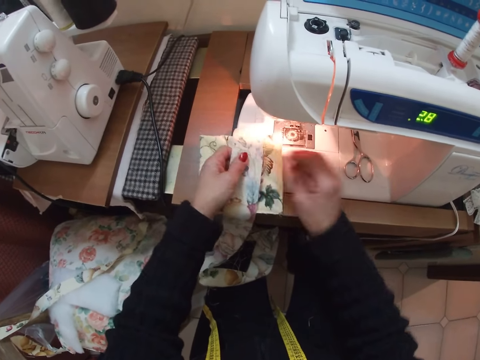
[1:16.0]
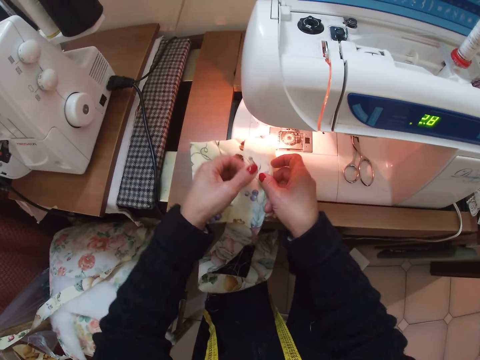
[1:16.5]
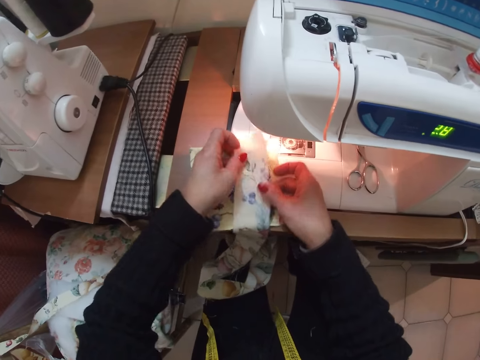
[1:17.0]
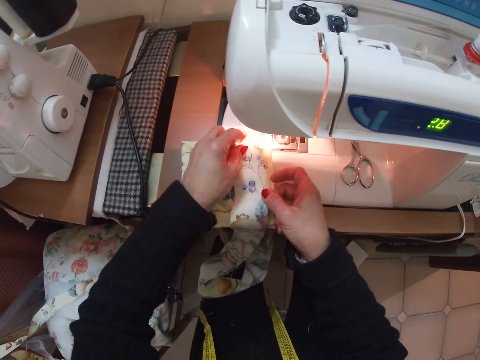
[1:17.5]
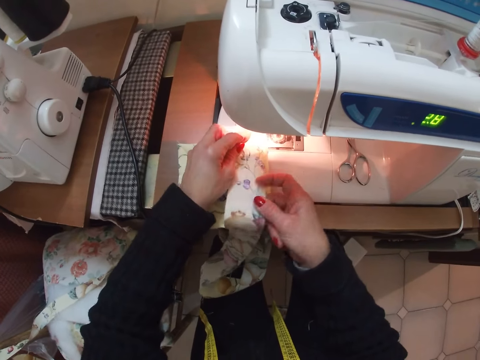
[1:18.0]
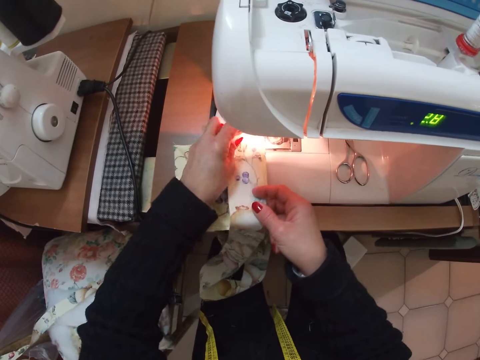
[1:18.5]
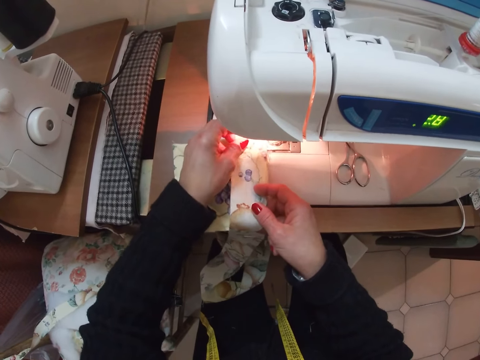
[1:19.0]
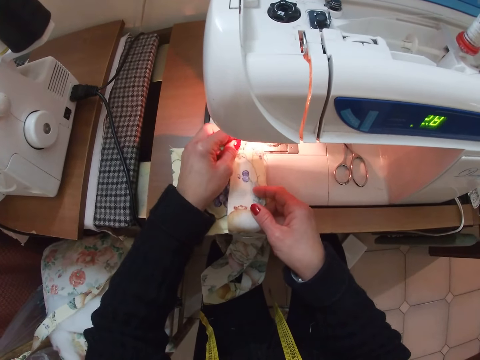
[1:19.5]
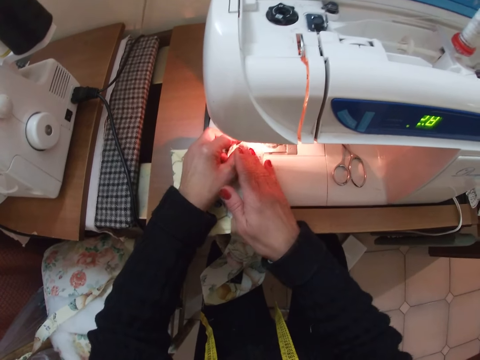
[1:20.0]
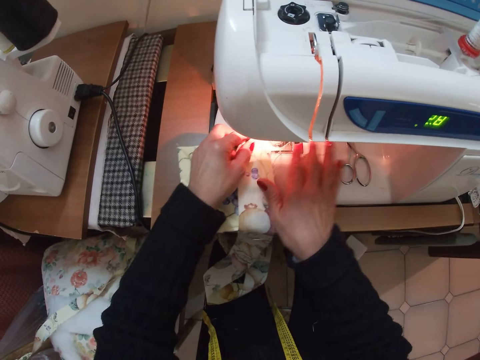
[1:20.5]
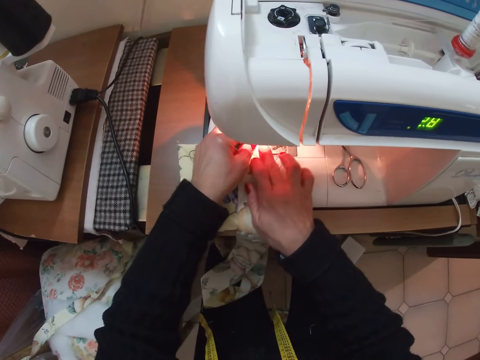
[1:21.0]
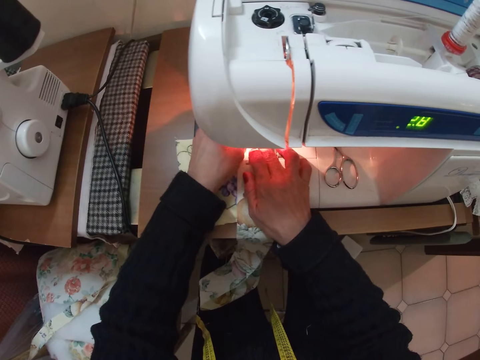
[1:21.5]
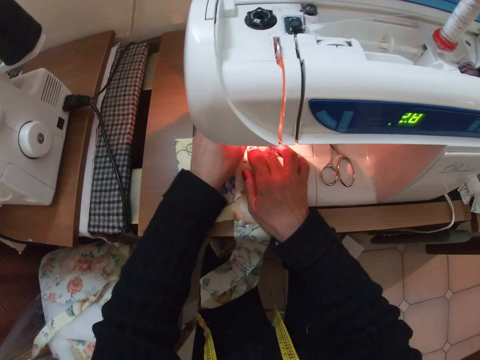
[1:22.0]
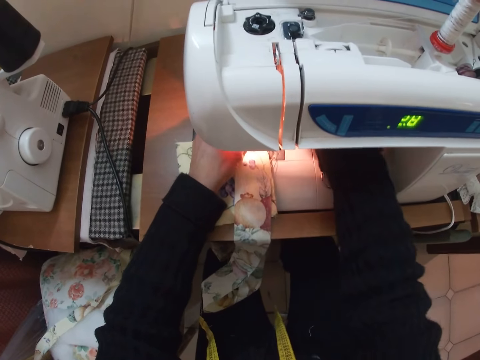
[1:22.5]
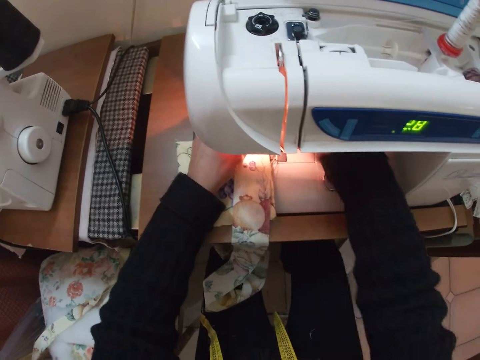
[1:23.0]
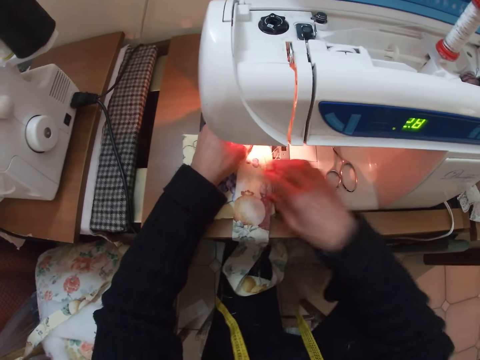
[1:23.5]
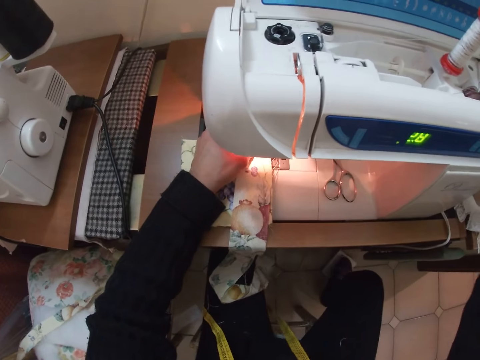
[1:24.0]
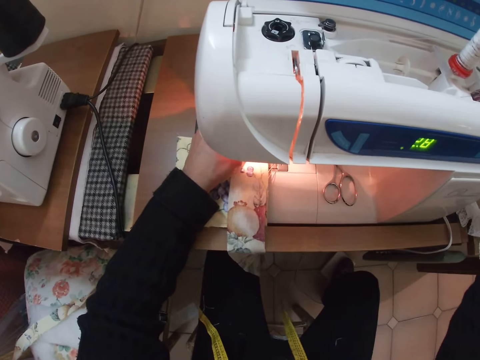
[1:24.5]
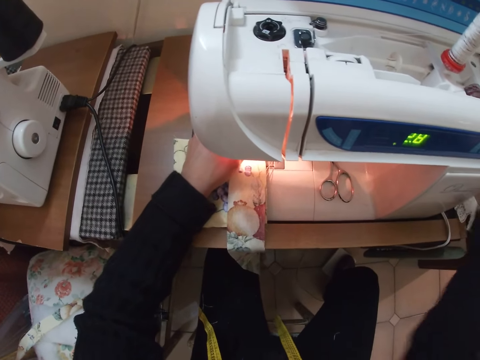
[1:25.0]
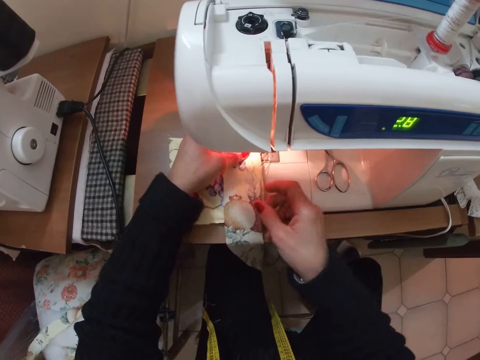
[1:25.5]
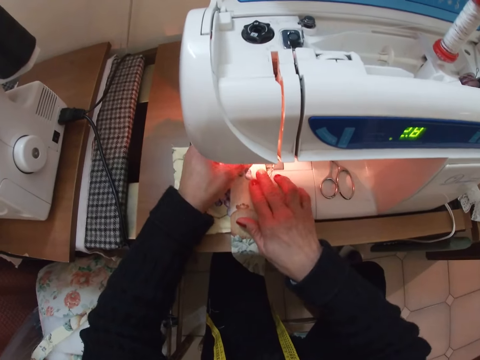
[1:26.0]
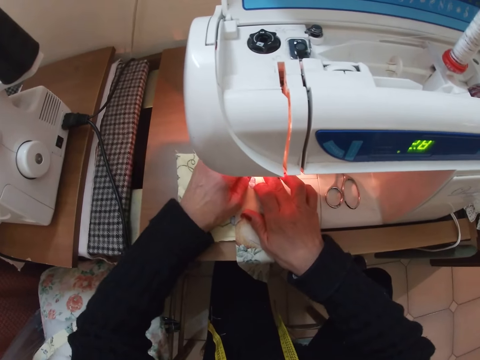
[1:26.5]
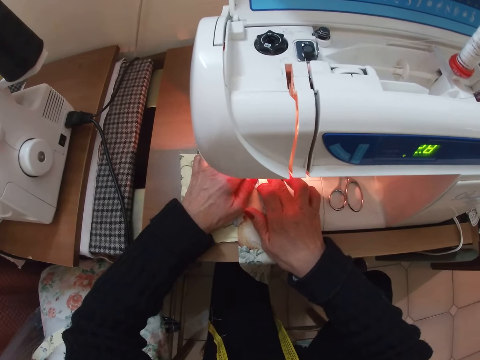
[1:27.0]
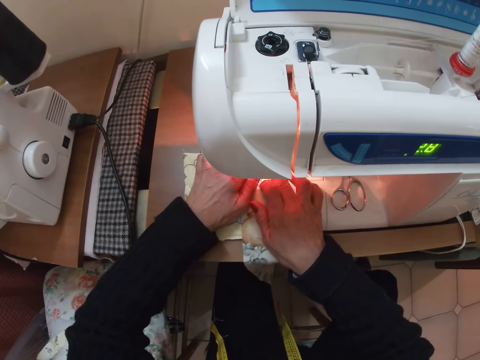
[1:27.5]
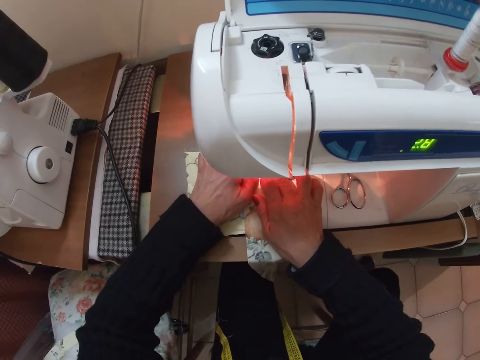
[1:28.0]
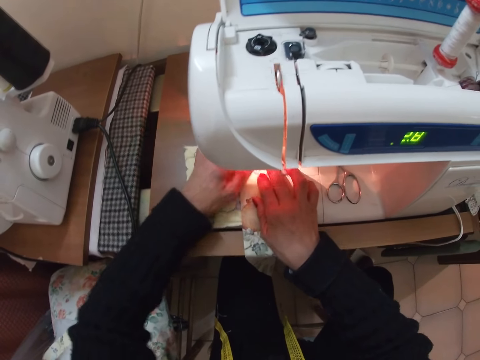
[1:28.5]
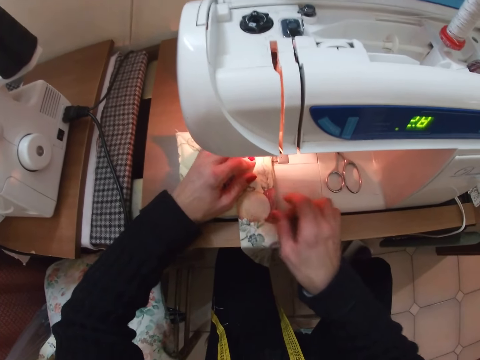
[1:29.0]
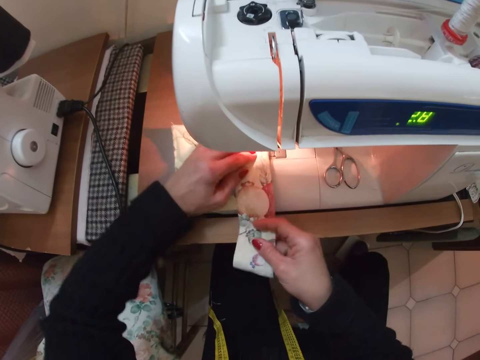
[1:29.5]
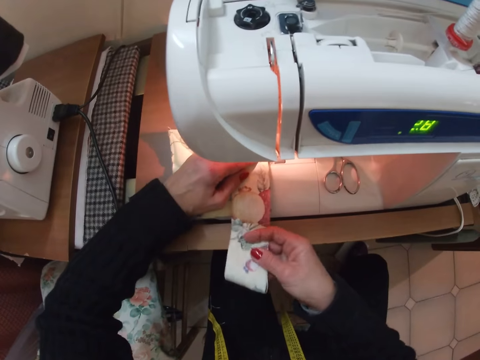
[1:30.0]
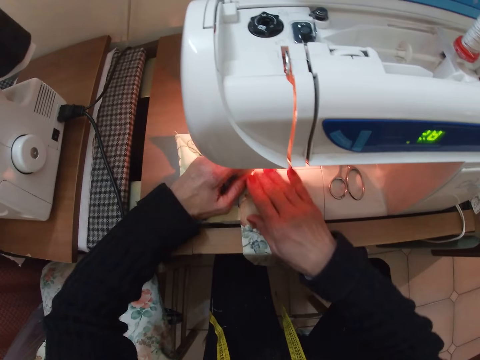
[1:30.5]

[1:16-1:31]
The camera wearer puts the pieces of cloth together on the sewing machine. They open the sewing machine. They set the thin cloth with the cloth on the sewing machine. They sew the thin cloth to the cloth with the sewing machine.

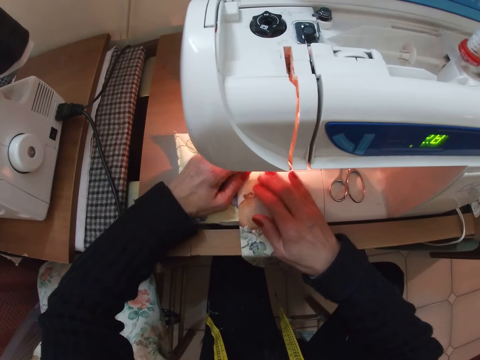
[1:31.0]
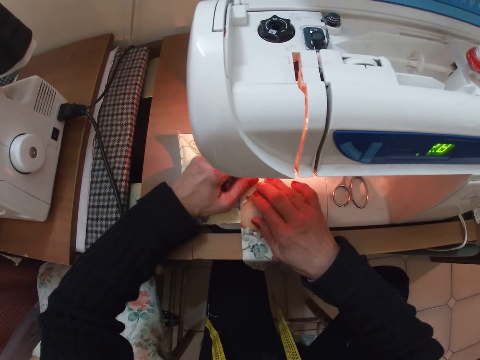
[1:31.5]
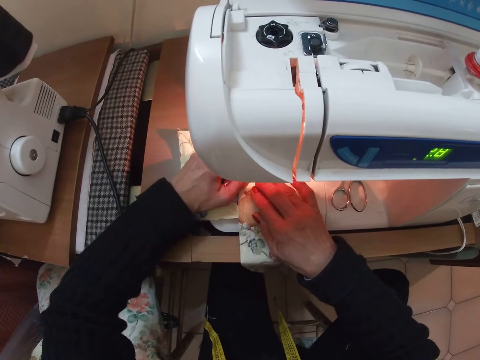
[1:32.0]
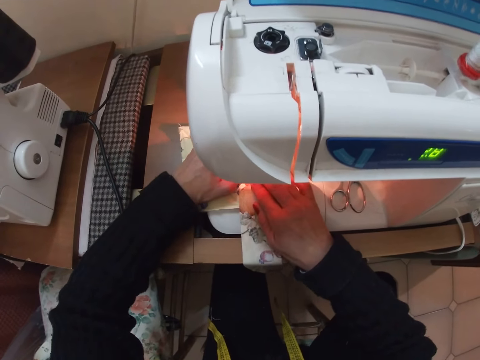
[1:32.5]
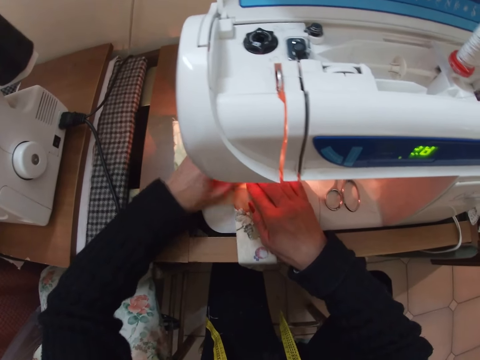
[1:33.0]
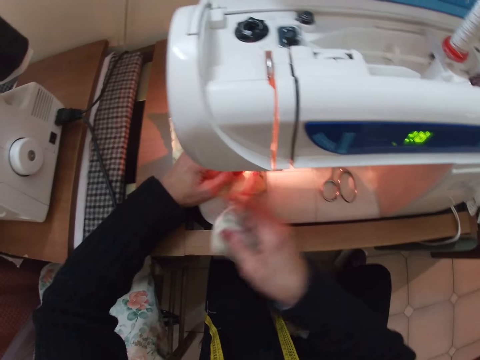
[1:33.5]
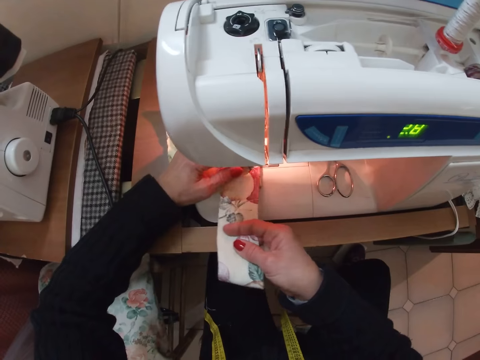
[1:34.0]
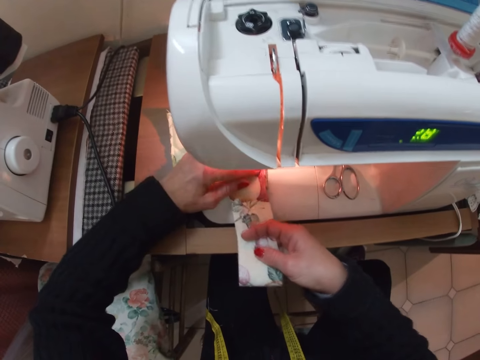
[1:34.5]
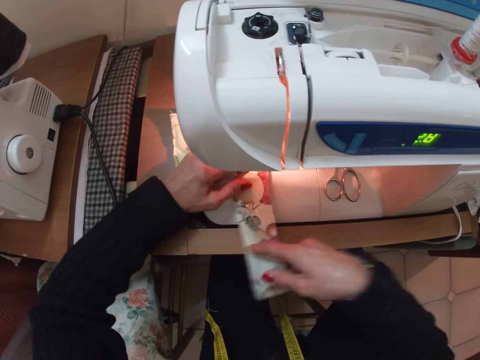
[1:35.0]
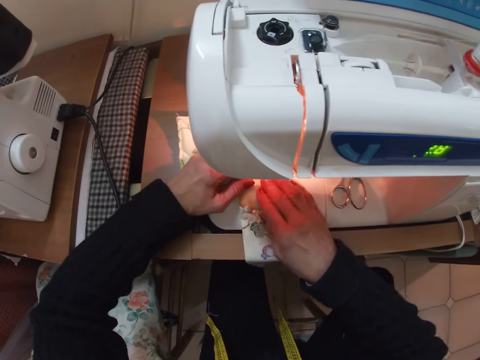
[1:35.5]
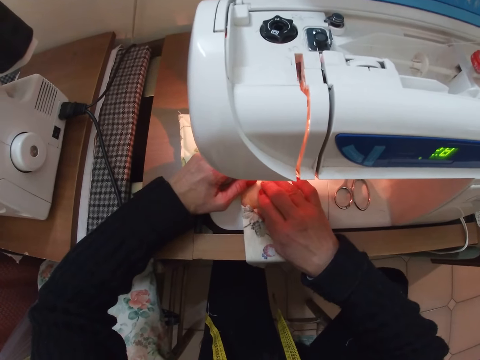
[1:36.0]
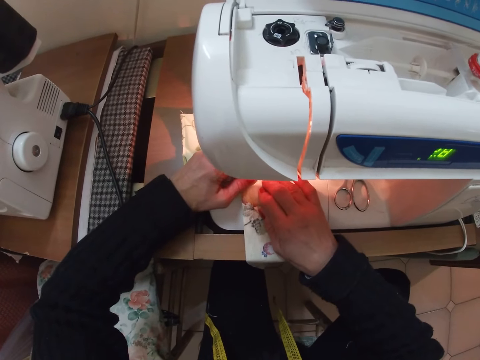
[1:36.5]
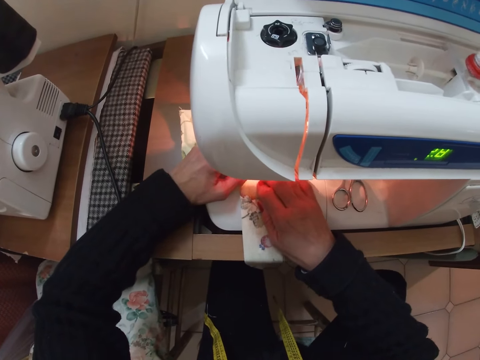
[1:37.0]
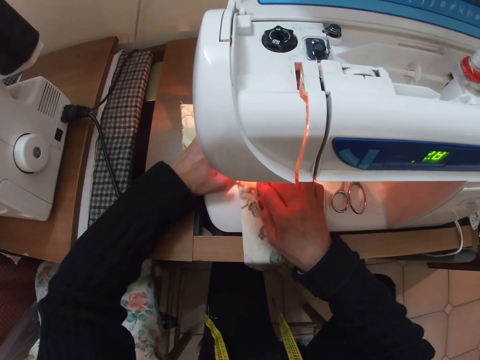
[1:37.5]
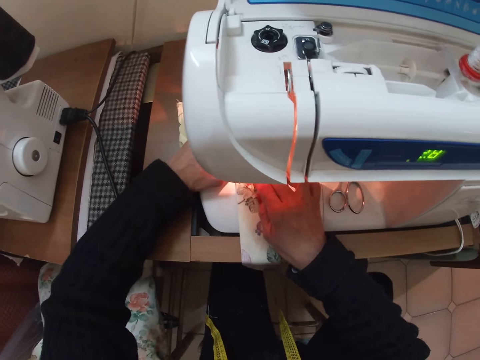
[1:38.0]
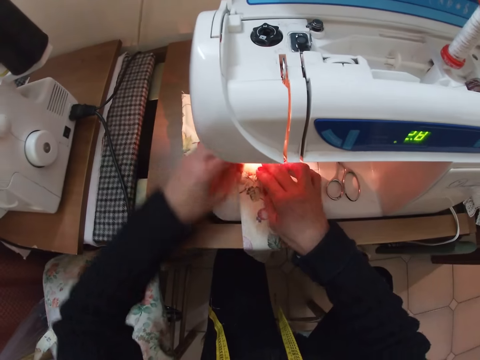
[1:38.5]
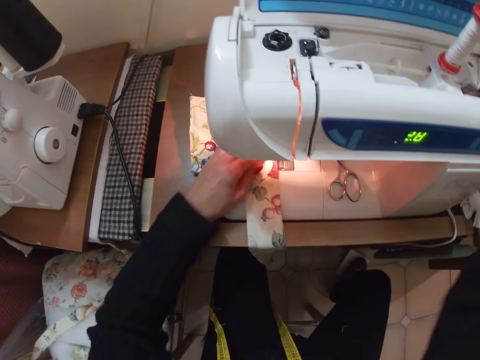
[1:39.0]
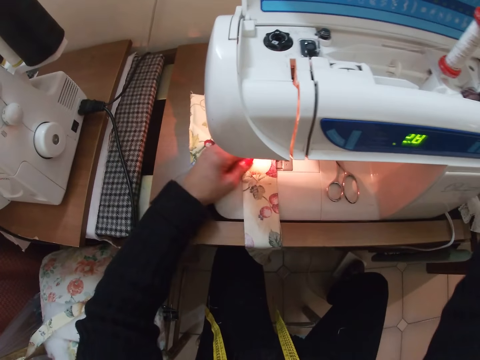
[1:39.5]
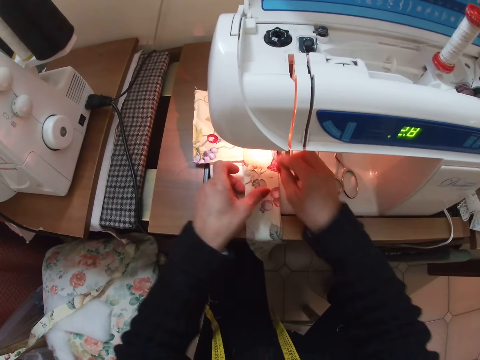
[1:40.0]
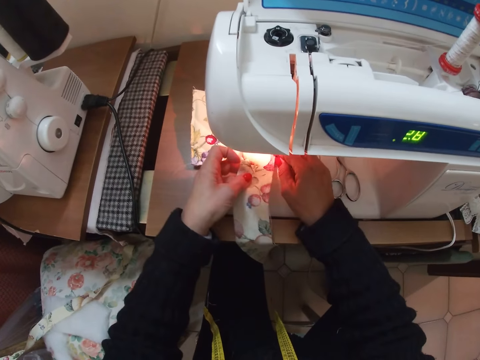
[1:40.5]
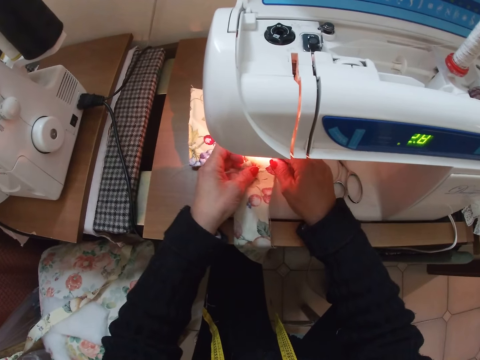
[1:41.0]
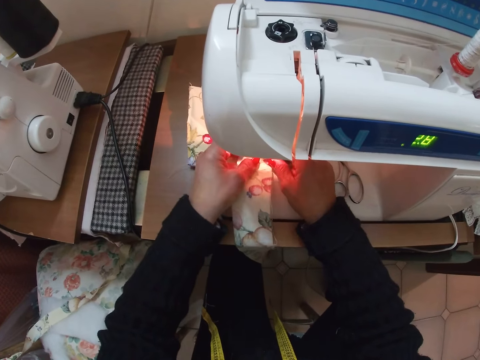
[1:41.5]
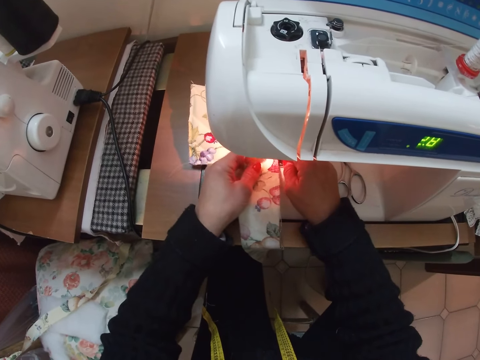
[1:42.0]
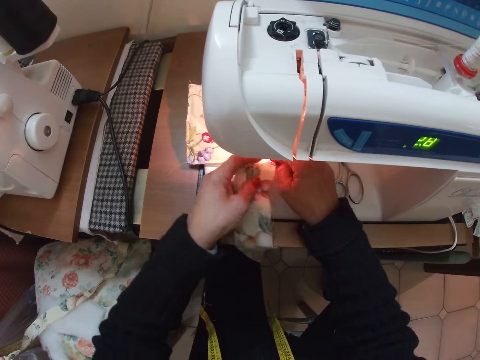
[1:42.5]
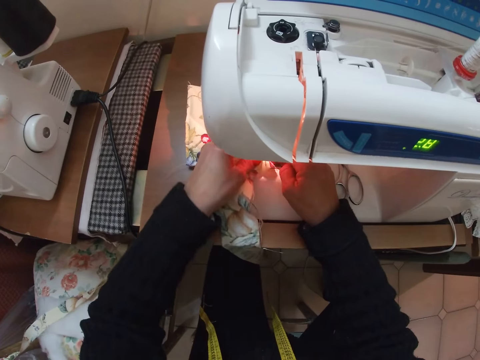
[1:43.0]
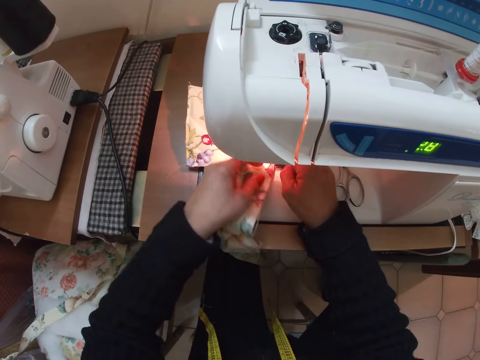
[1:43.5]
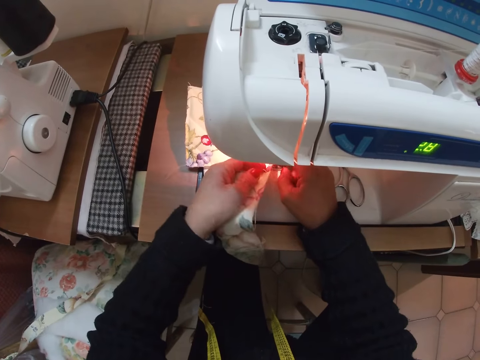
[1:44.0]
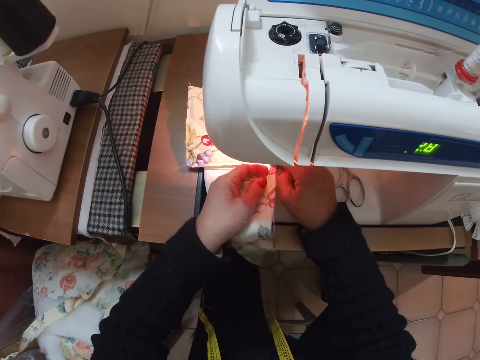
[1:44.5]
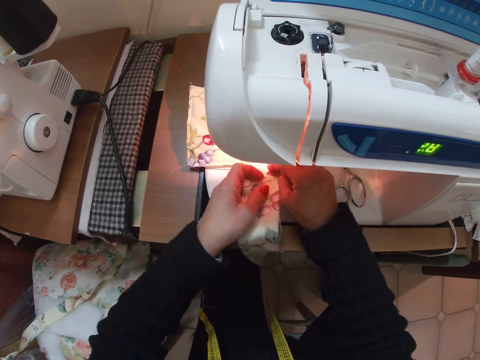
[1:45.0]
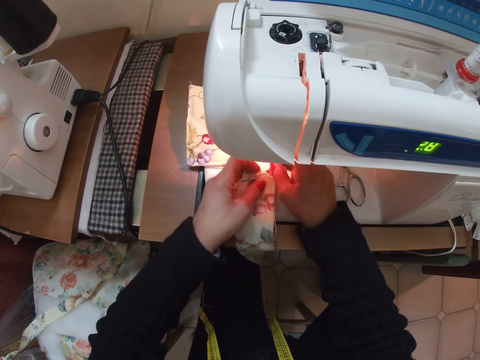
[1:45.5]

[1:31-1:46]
The camera wearer withdraws both hands from the cloths. They adjust the thin cloth and the cloth with both hands on the sewing machine.
